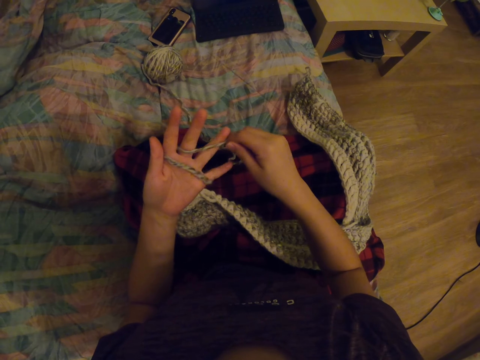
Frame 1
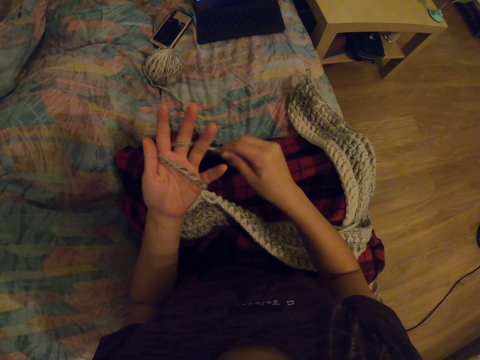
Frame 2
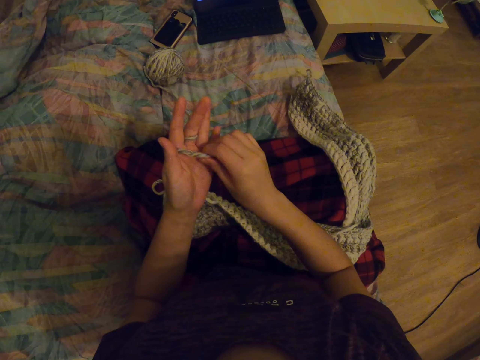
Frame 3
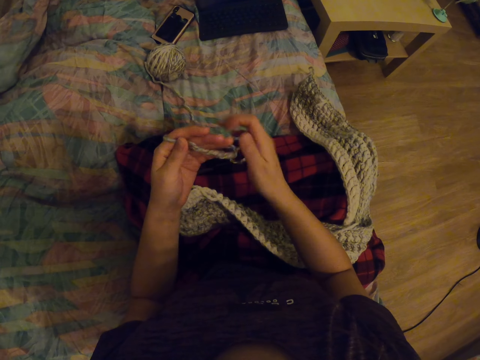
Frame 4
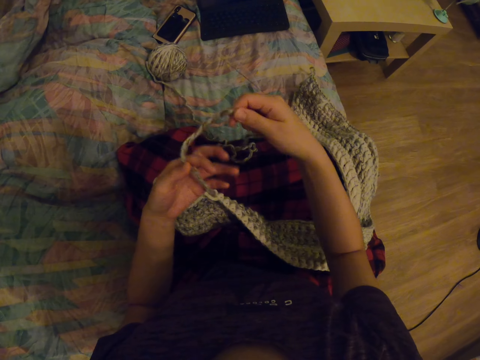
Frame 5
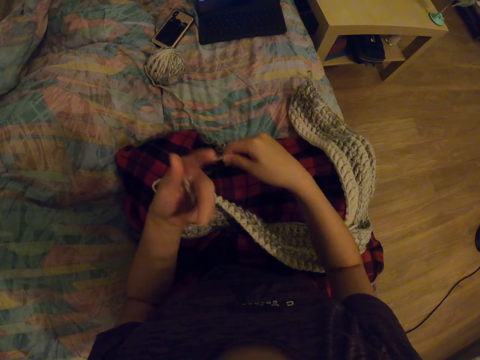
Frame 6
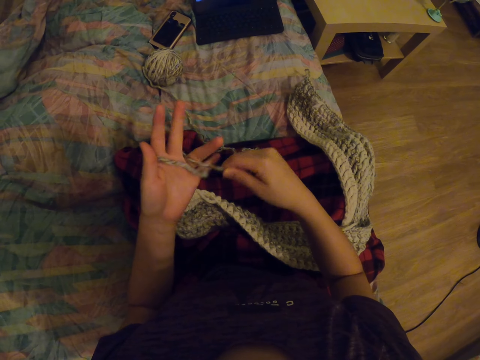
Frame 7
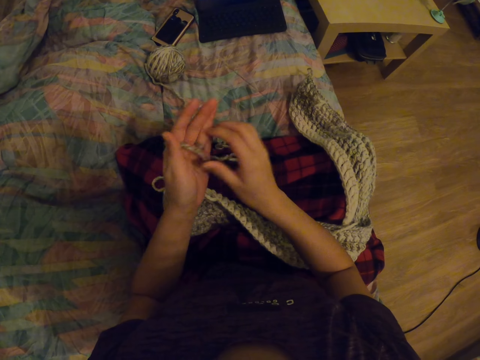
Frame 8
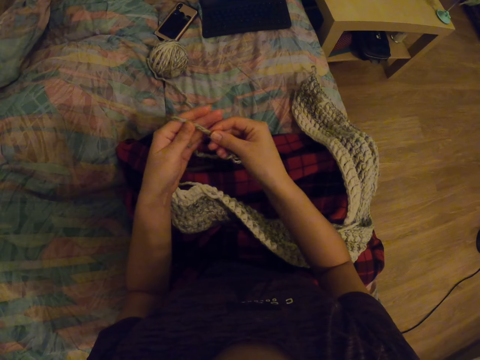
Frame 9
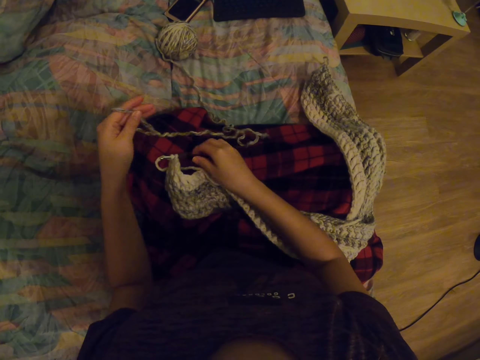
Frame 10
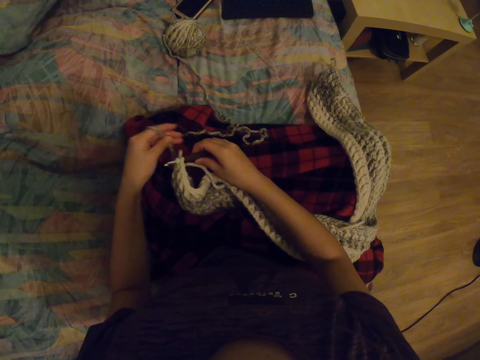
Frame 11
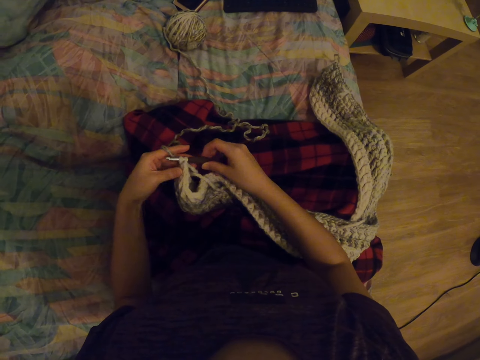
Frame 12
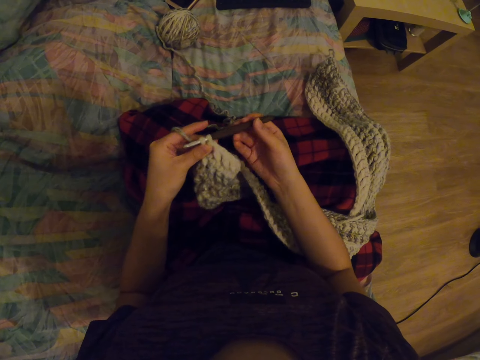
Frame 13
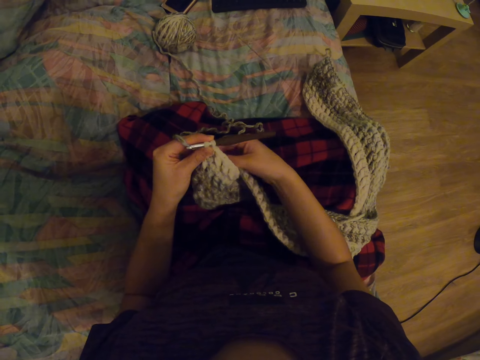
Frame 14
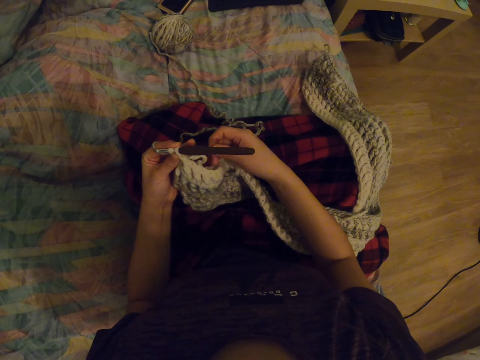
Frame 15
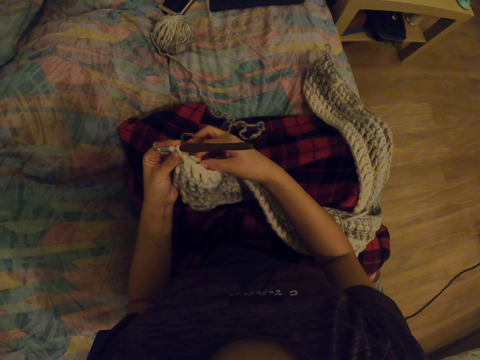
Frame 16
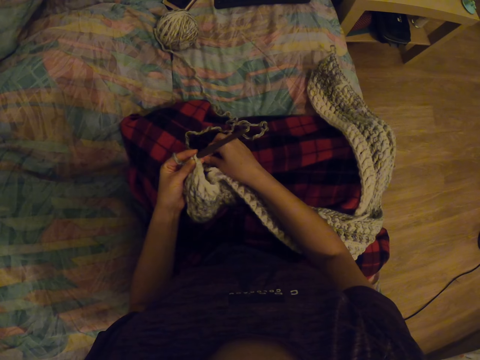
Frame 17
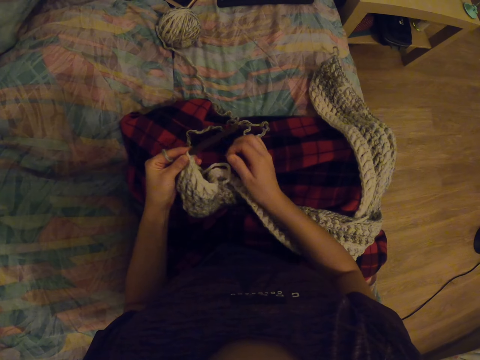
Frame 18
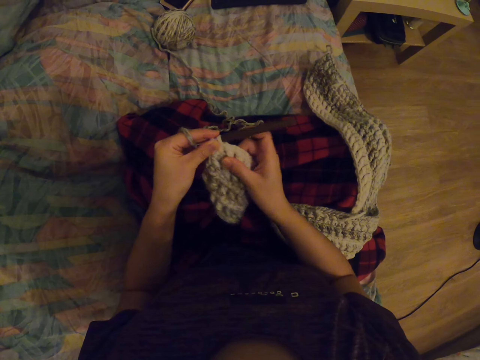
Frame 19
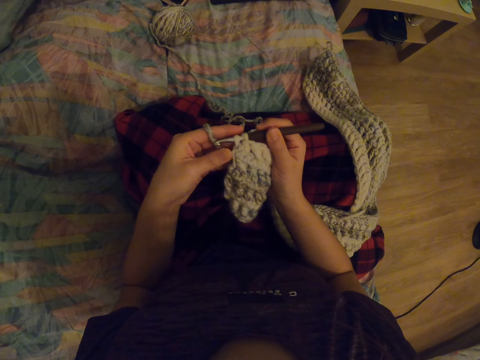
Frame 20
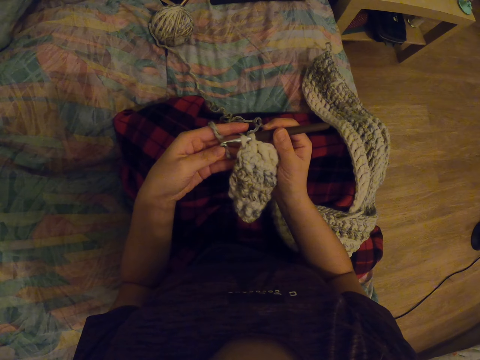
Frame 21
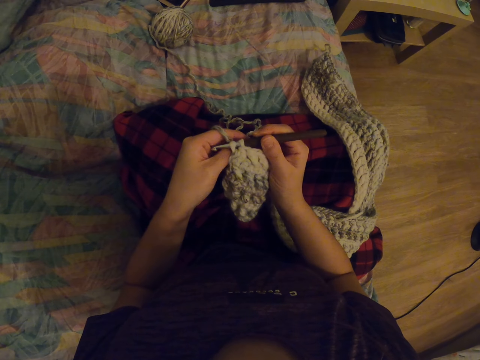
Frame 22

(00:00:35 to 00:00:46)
The camera wearer rolls the yarn on her fingers. She crochets with the needle.

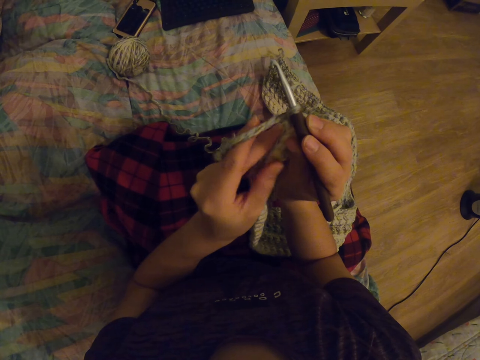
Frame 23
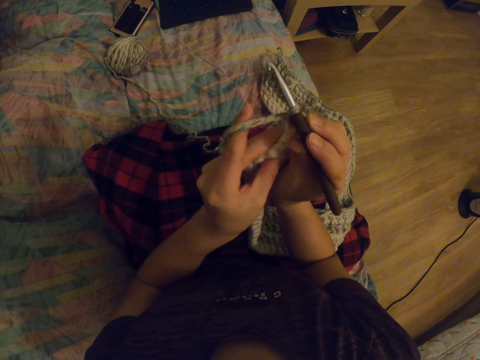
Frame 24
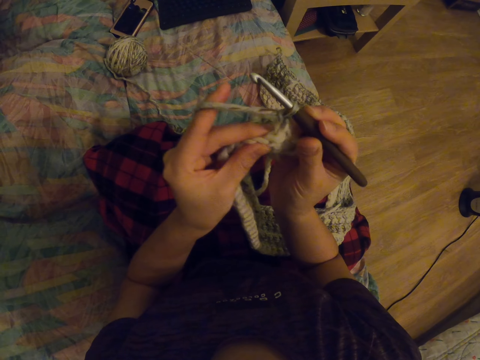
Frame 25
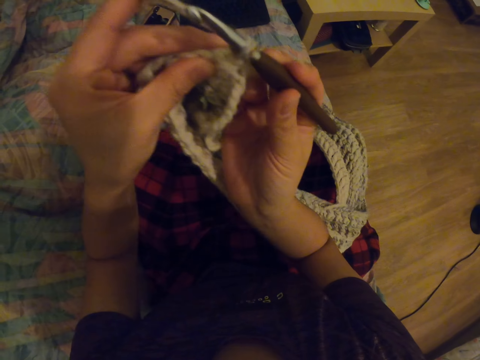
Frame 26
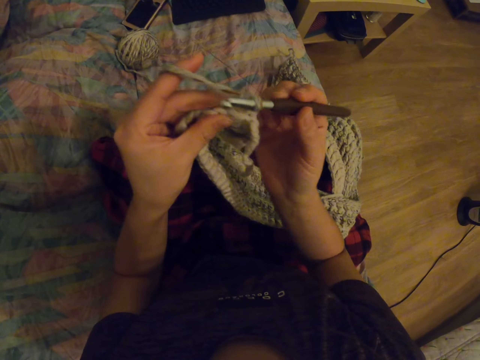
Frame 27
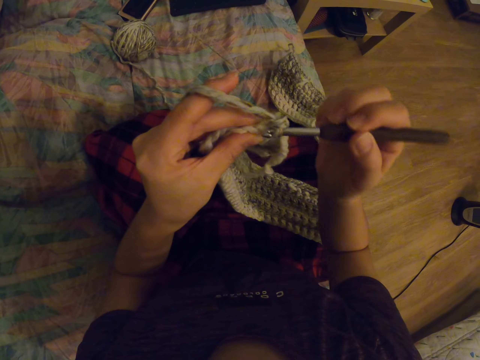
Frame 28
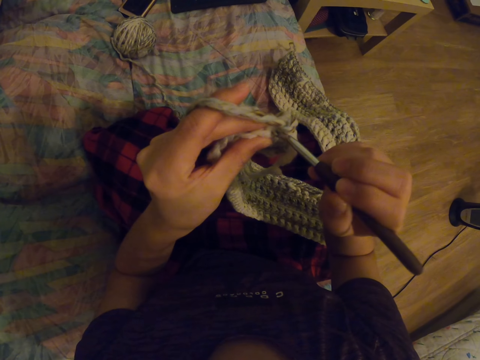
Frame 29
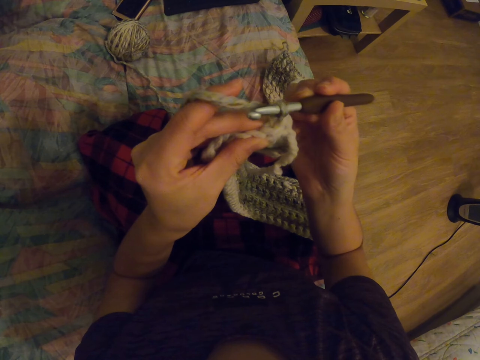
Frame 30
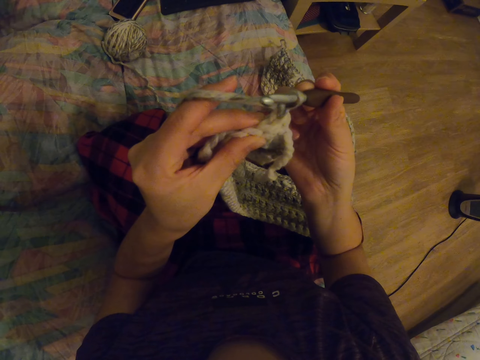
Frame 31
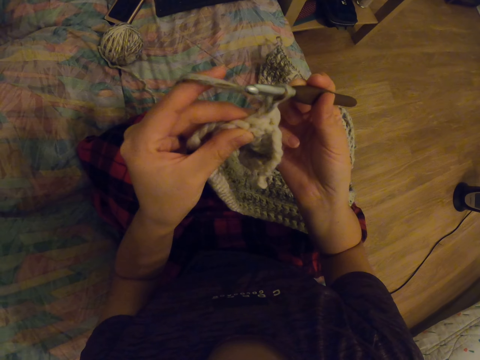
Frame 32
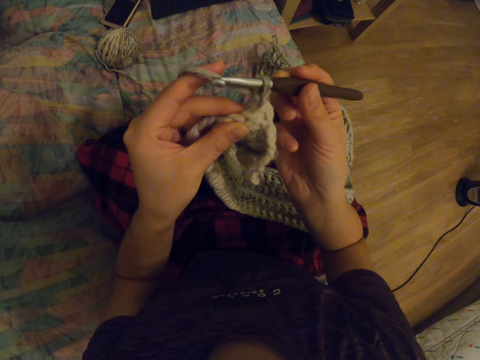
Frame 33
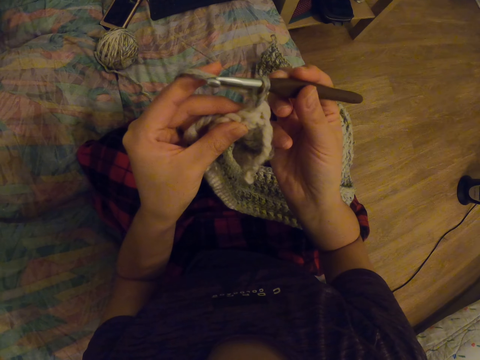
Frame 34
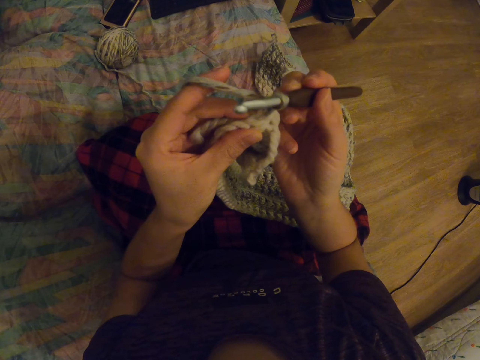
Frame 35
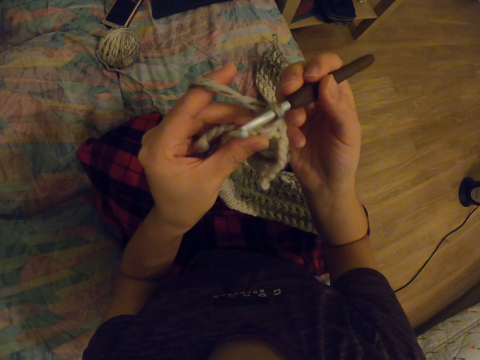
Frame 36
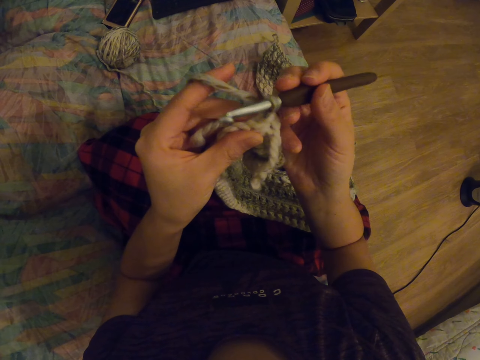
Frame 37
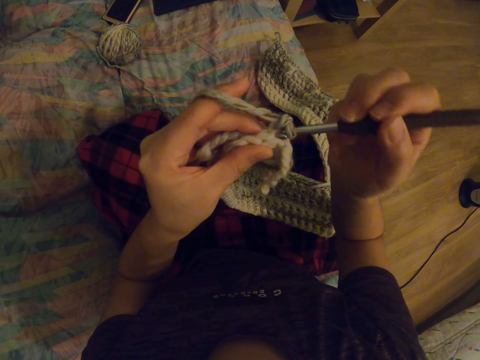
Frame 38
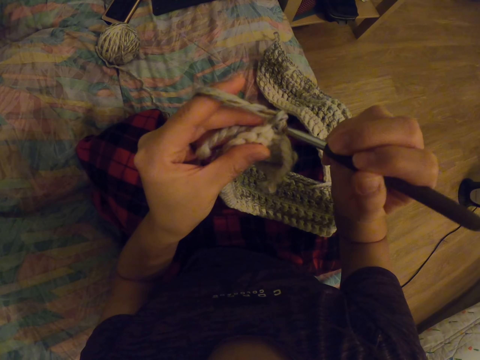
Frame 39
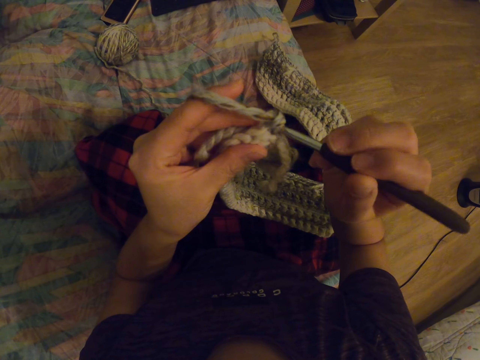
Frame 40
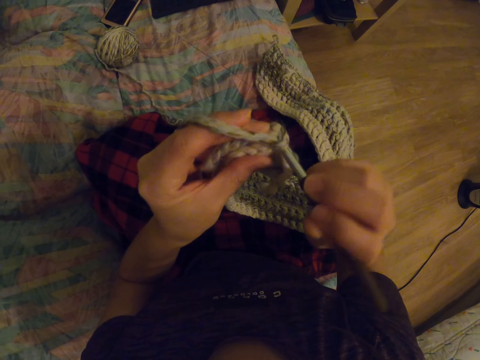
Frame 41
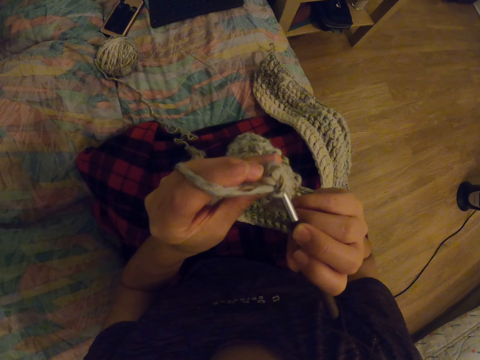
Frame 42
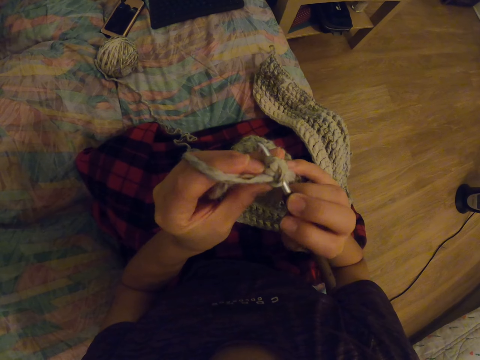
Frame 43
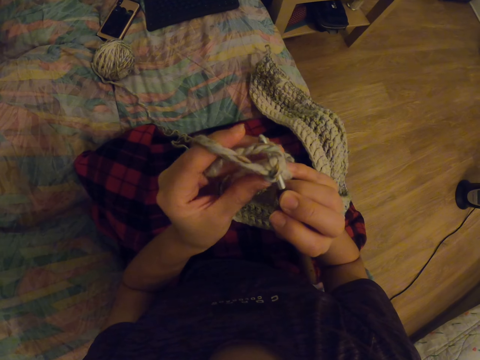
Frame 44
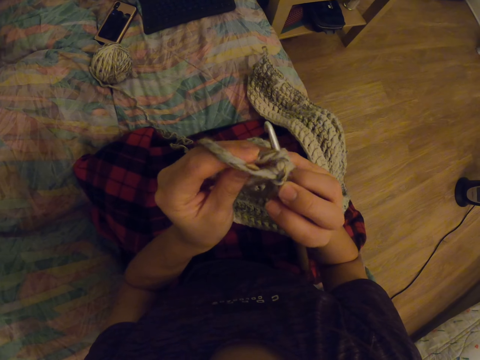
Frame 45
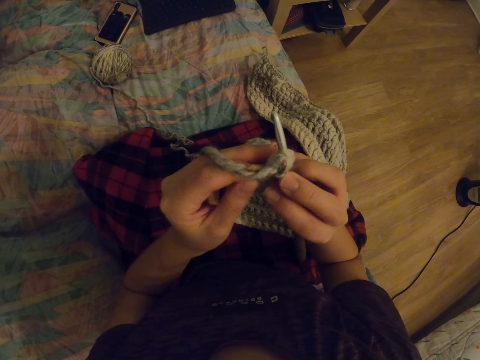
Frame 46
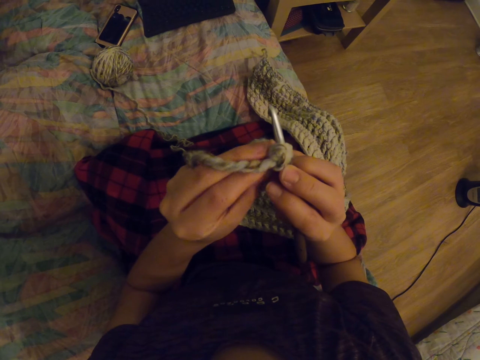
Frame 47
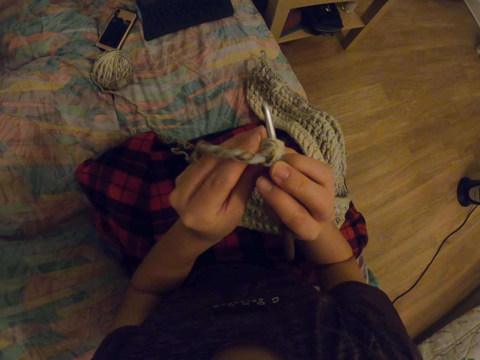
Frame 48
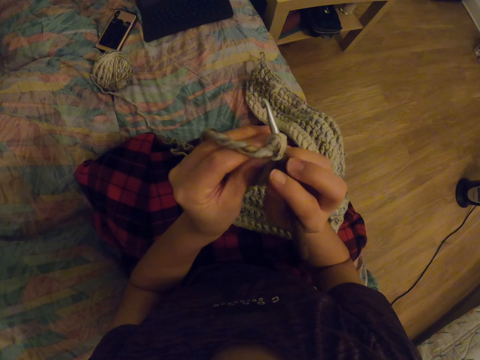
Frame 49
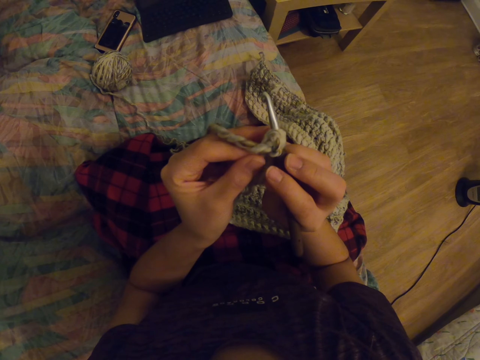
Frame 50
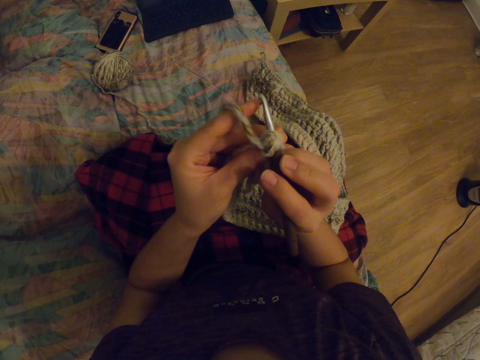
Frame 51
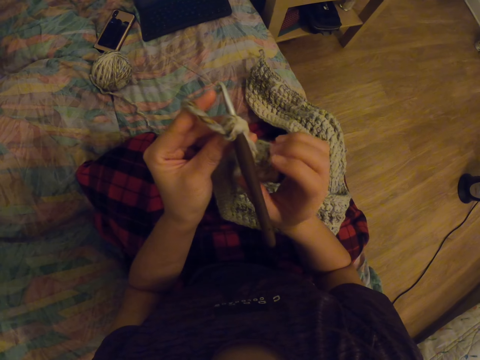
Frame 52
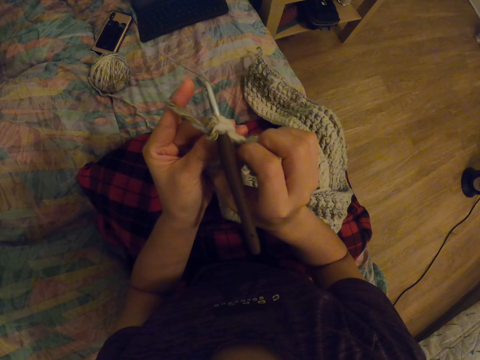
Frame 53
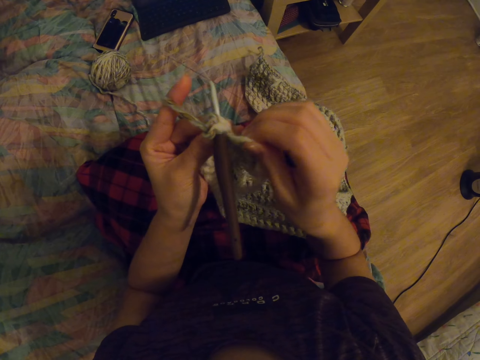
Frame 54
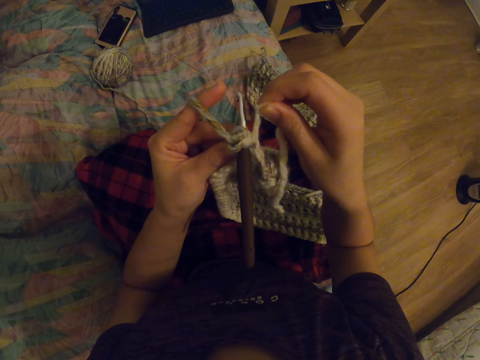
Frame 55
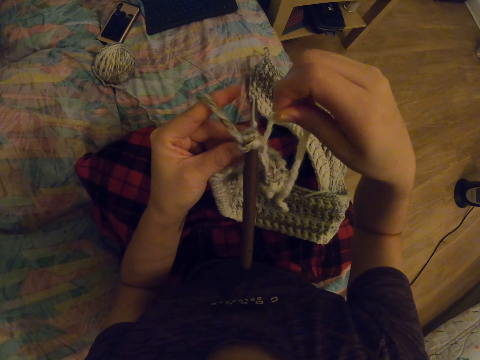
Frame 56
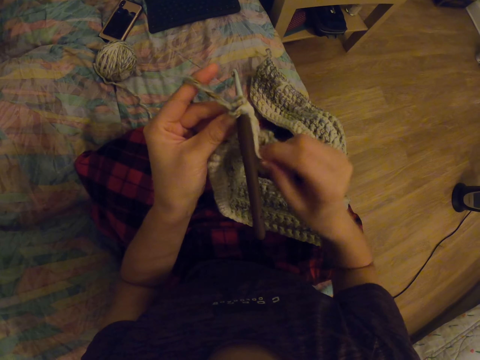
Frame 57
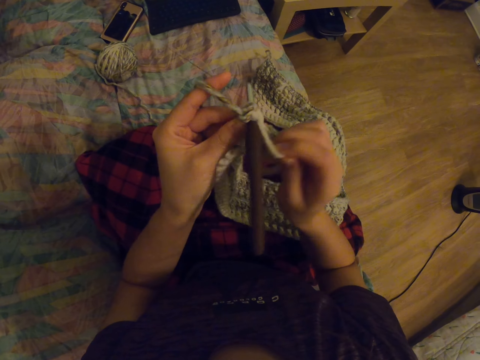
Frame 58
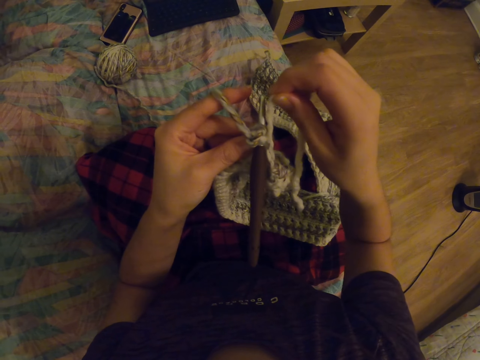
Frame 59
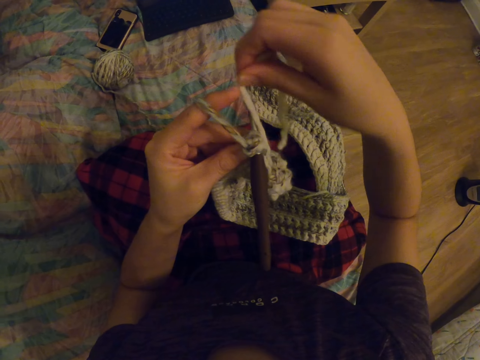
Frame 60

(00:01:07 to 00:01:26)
The camera wearer pulls the garment. They knit the garment. They stretch the thread.
